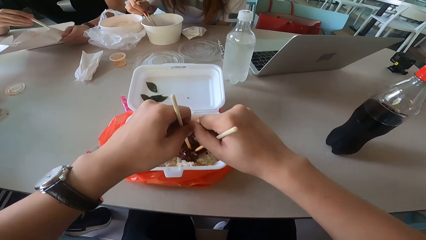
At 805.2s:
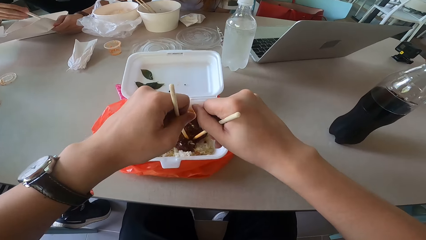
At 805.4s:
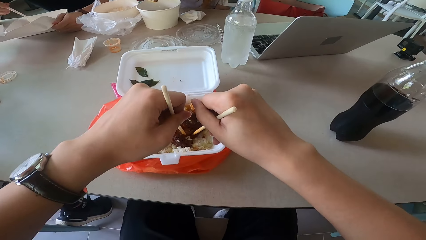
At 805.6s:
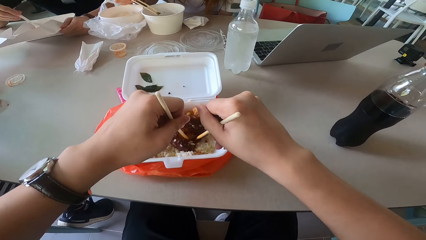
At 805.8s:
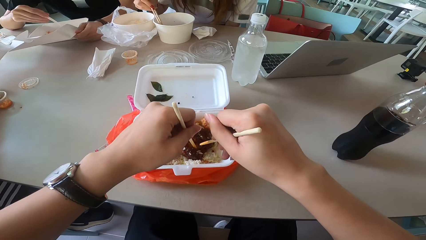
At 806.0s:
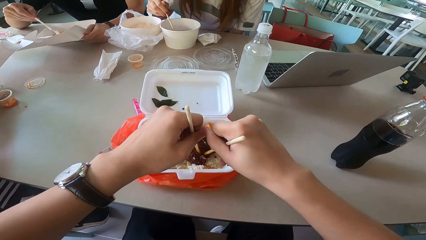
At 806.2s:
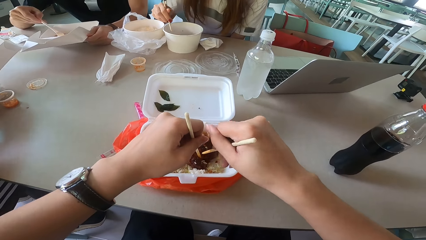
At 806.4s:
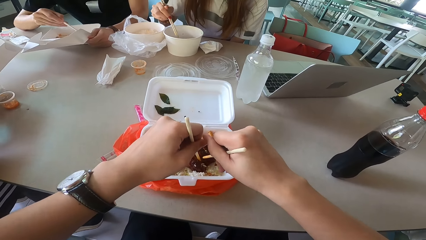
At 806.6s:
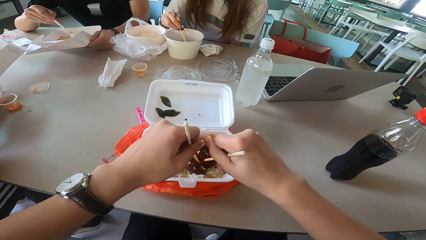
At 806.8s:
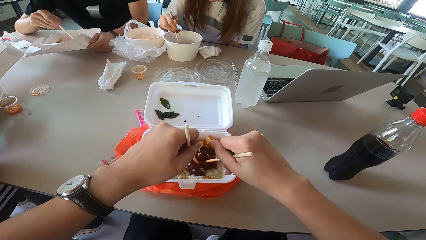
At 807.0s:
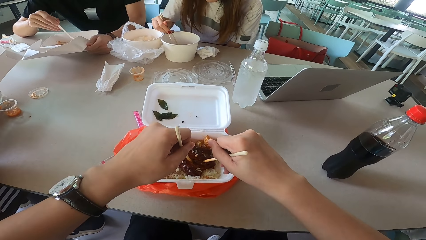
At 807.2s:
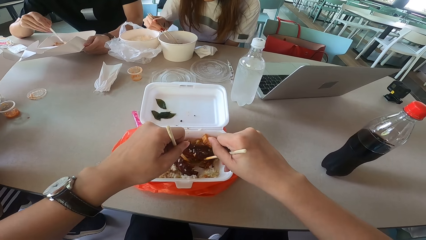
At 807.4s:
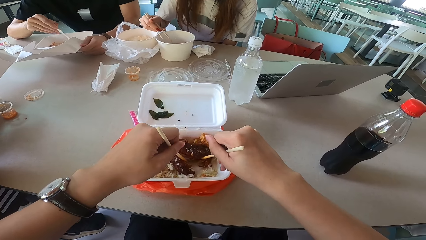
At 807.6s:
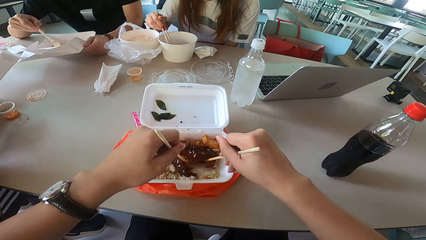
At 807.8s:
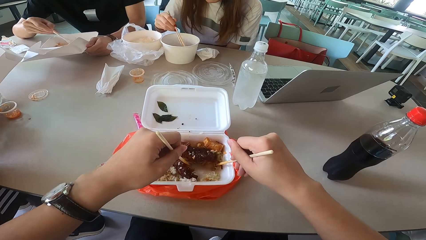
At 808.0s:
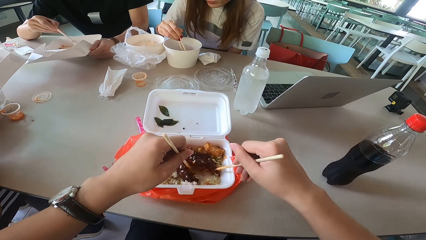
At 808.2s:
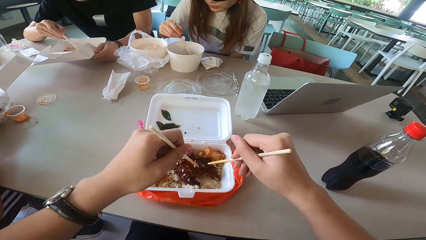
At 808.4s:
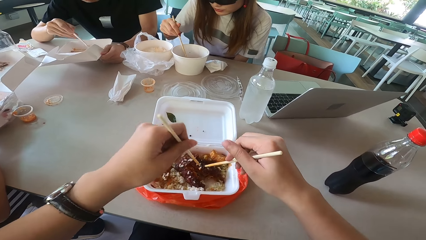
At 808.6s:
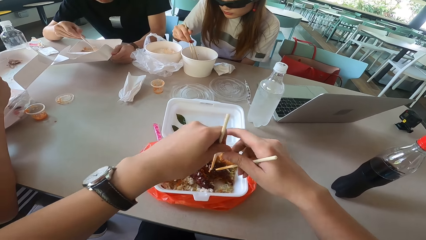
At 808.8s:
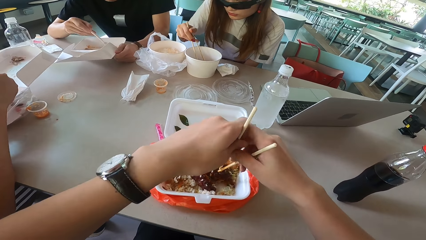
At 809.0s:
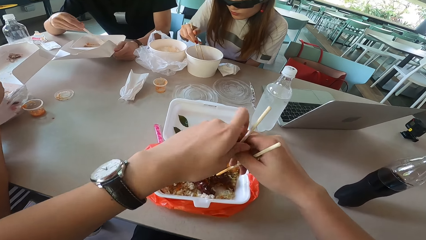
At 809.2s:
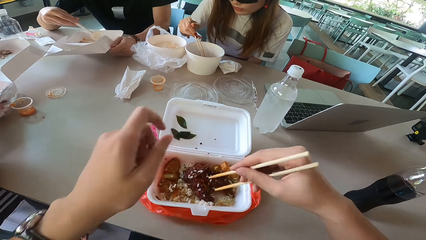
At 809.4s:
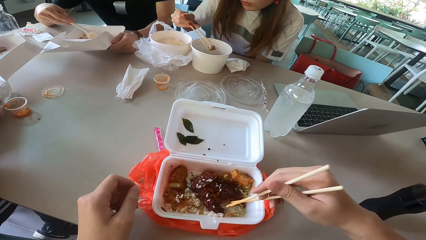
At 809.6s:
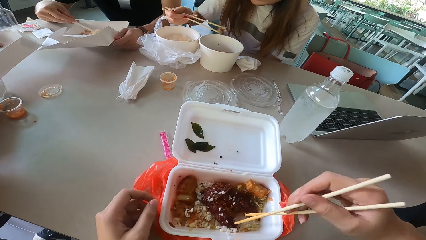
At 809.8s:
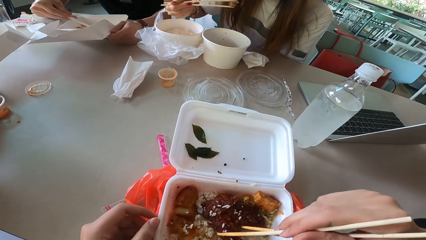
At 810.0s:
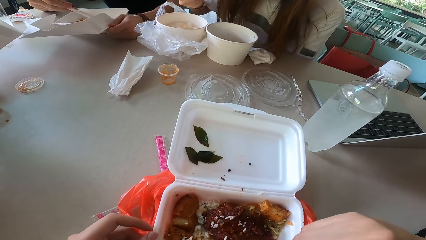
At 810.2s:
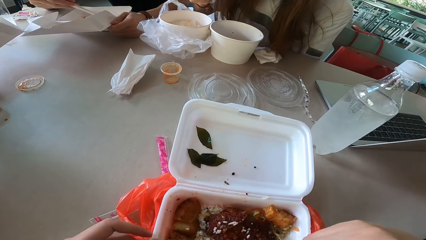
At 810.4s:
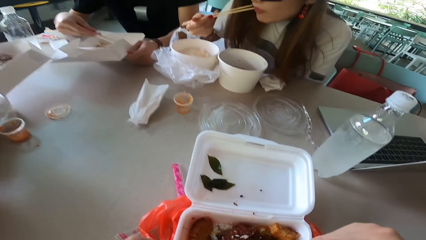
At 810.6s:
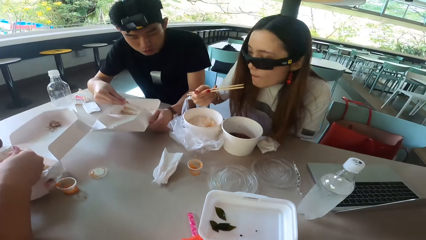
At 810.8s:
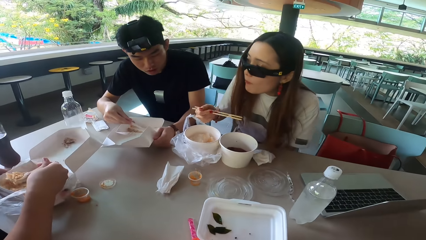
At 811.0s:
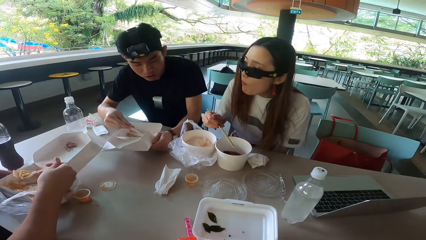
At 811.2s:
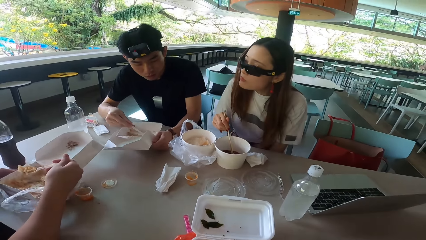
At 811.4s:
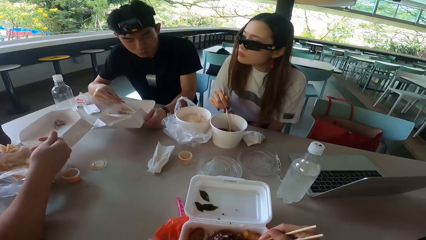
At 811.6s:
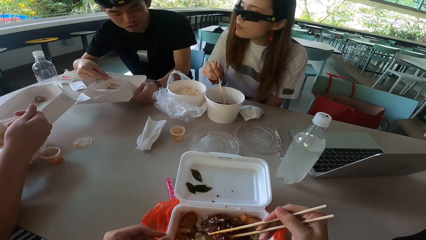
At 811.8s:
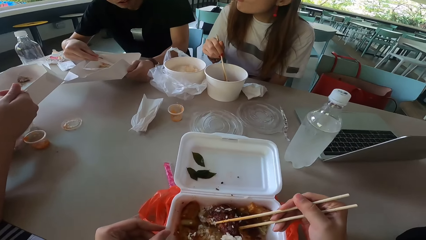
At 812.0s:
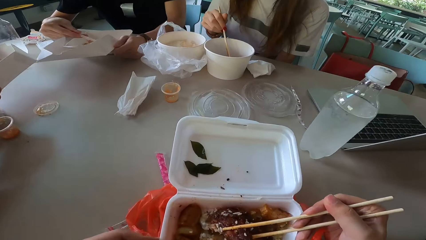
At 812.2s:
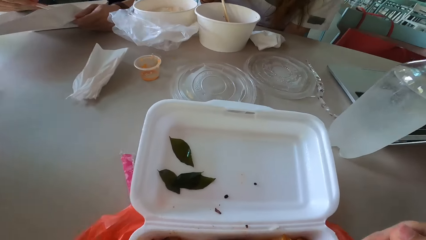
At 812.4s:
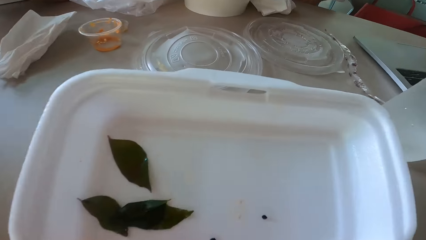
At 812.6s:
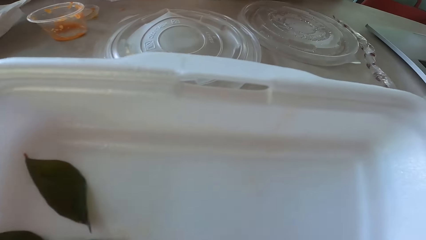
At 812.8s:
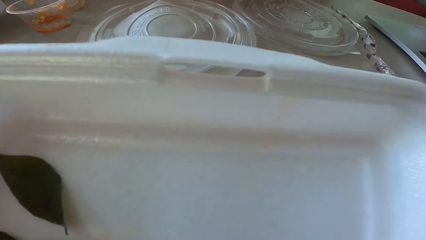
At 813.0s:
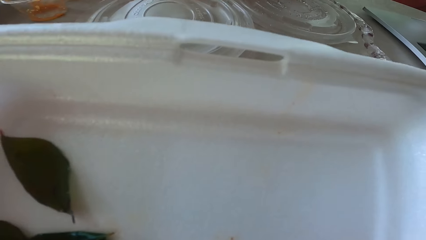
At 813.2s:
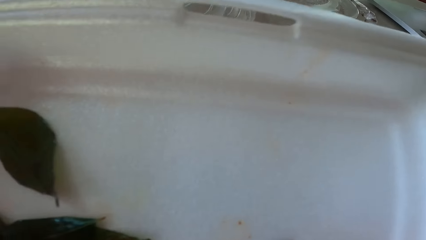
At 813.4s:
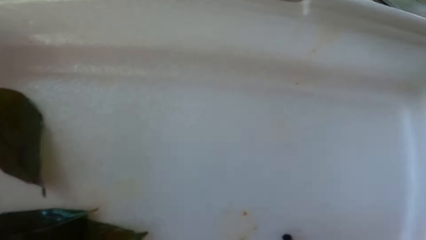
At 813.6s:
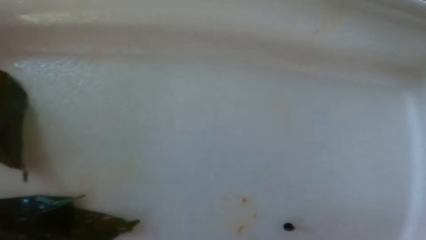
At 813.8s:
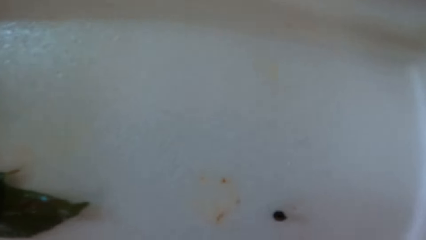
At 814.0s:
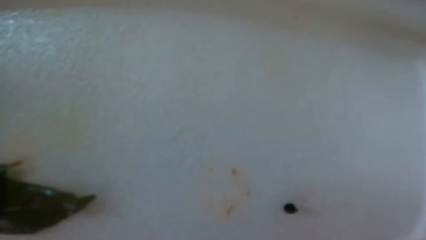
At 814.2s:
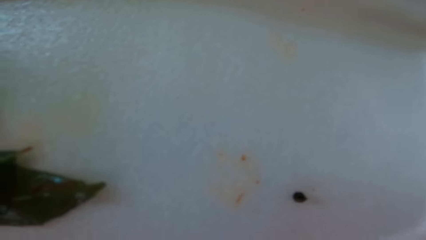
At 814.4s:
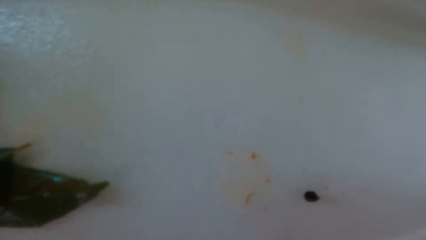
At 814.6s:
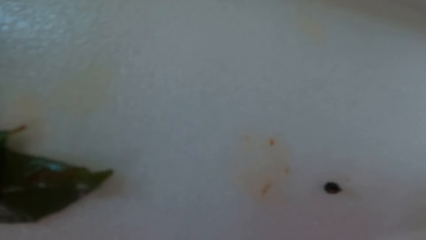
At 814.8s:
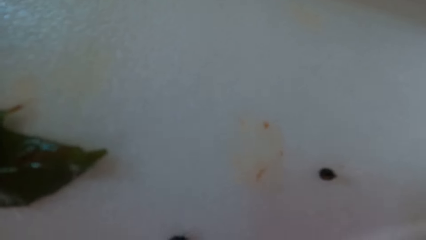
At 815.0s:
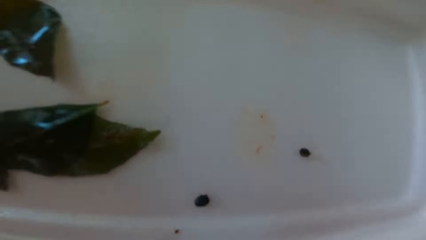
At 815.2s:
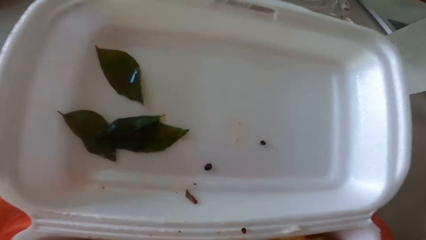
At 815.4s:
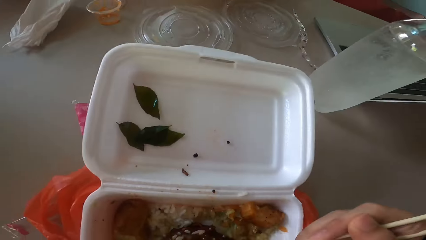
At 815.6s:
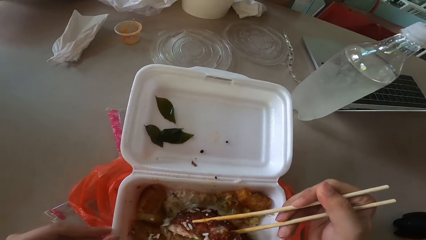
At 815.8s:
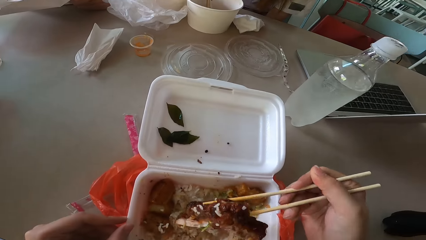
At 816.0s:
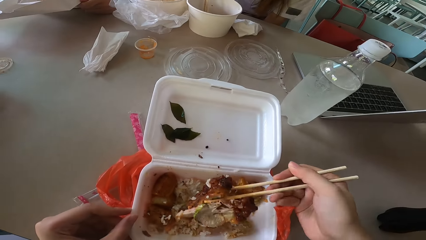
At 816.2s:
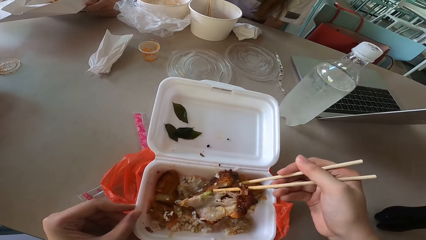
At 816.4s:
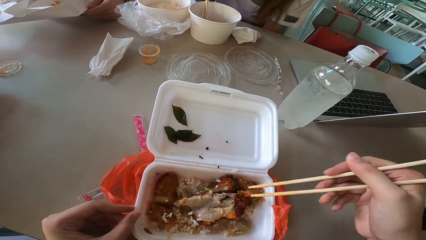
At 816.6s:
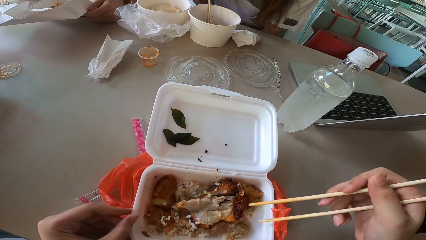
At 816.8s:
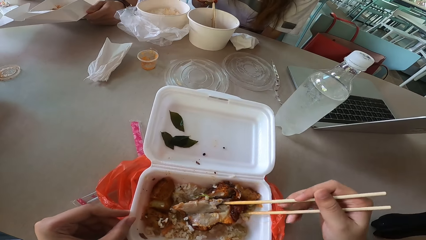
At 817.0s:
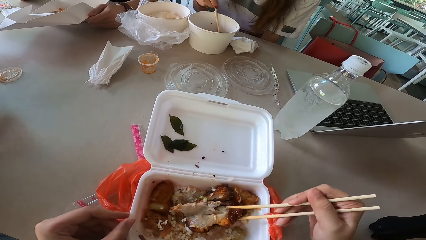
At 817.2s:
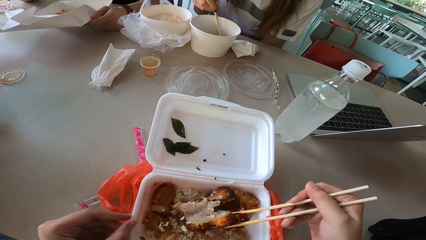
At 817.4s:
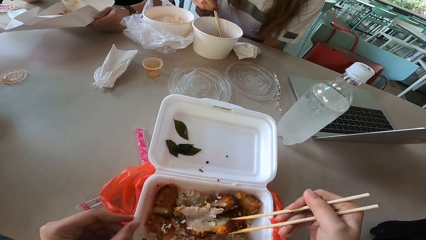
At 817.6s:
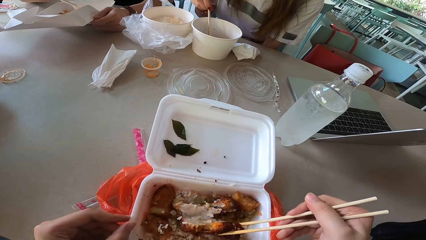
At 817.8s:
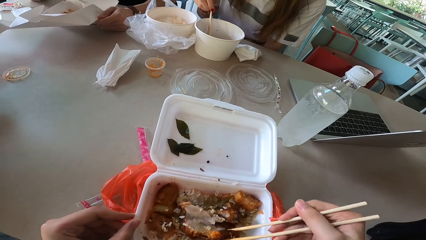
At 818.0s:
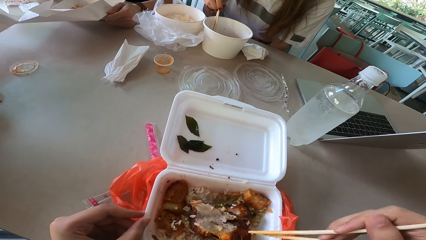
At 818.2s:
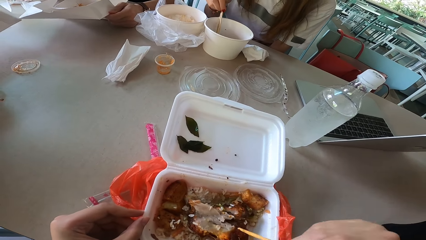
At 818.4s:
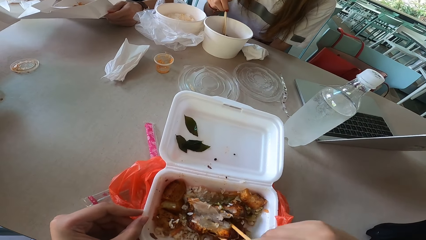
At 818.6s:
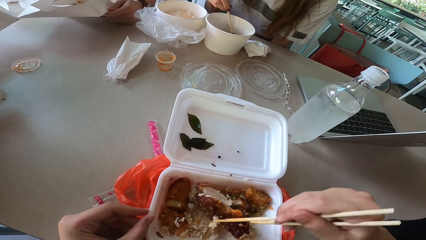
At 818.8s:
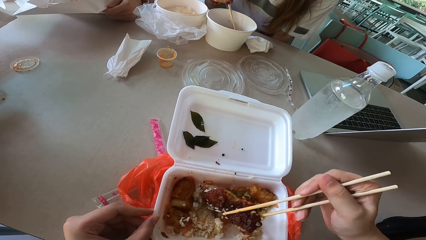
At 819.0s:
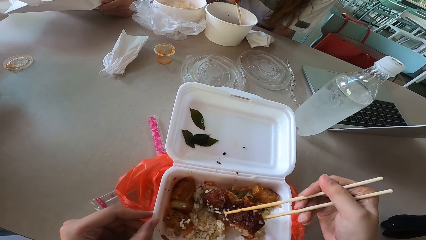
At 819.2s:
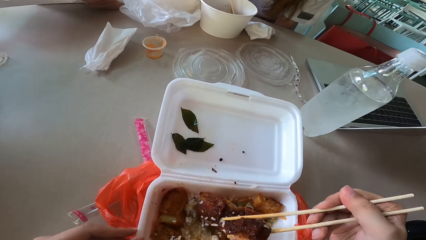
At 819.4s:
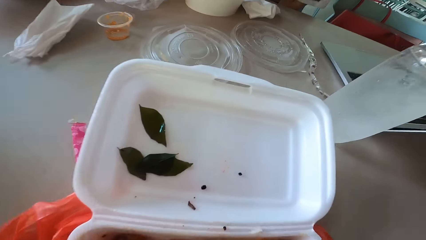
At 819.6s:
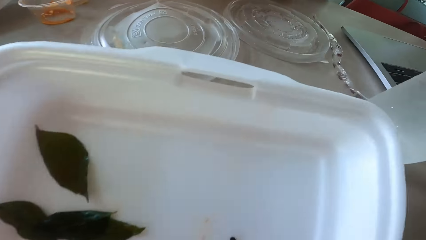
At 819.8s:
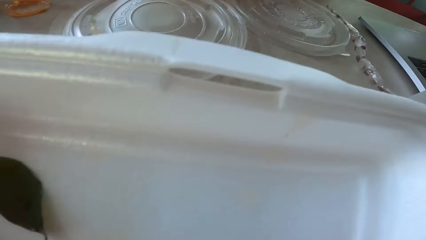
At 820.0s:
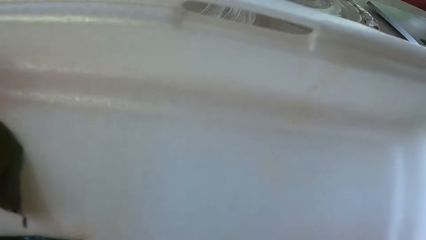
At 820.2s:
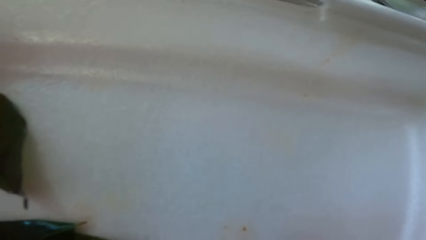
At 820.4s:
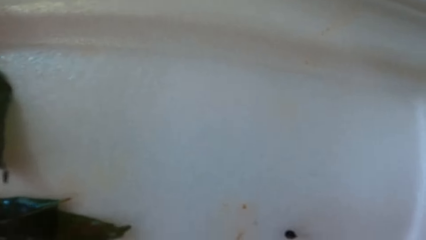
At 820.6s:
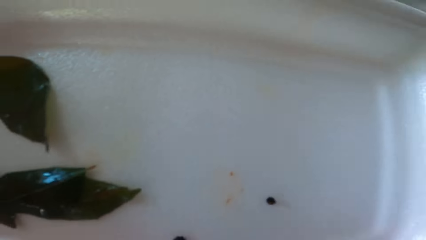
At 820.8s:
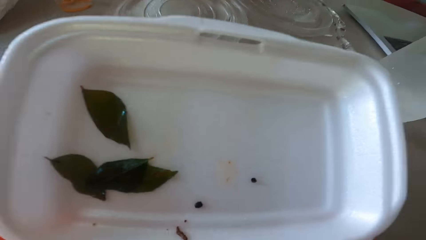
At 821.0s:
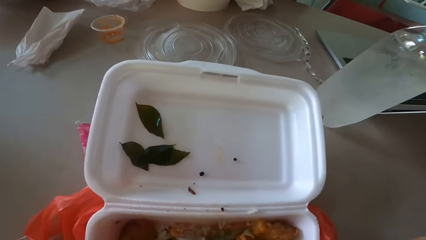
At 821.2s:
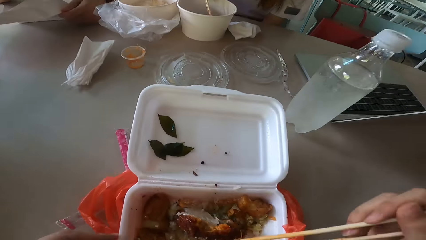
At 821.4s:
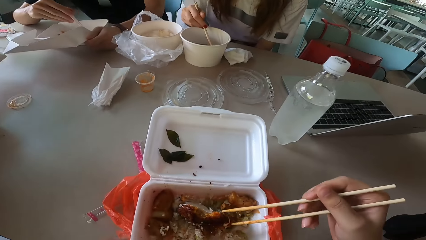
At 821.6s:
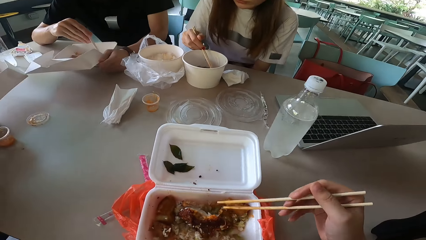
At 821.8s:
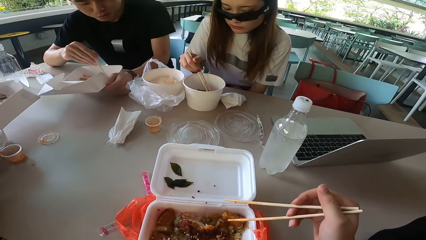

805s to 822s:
A woman mixes something. The woman picks something with a chopstick. The camera wearer tears the meat with chopsticks. They switch the chopstick to the other hand. They hold the chopsticks with the right hand, touch the food container, and release the chopstick. The woman eats something. The woman puts the chopstick in the bowl. The camera wearer mixes something. They hold meat with the chopsticks. They turn something. The woman mixes something.
